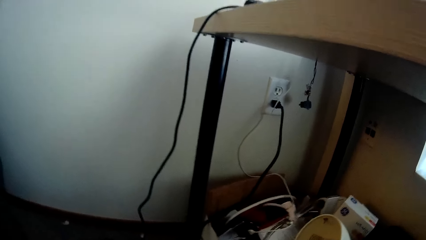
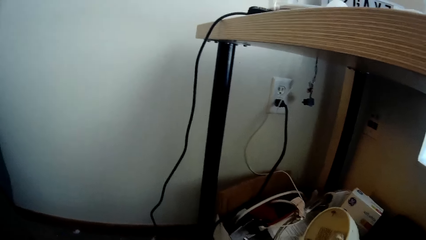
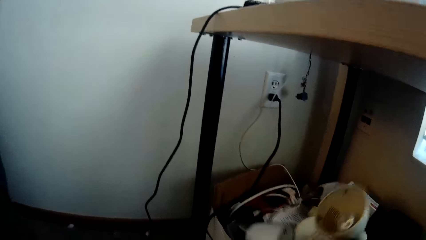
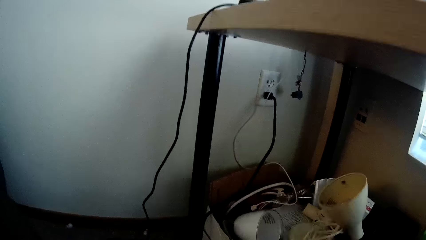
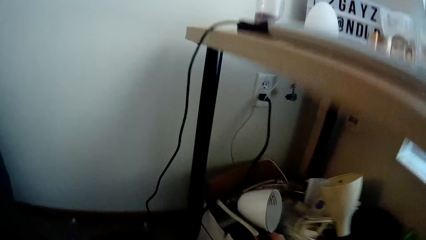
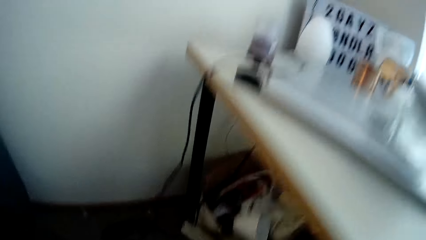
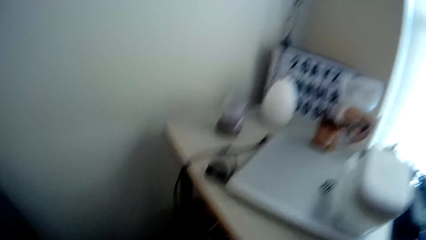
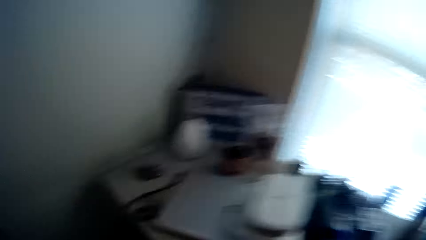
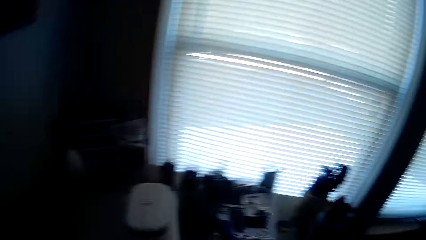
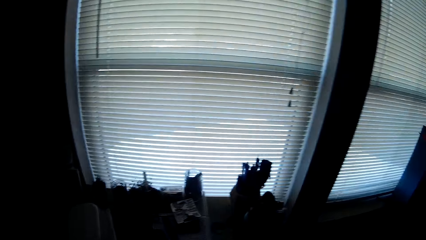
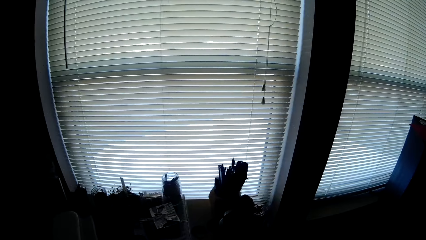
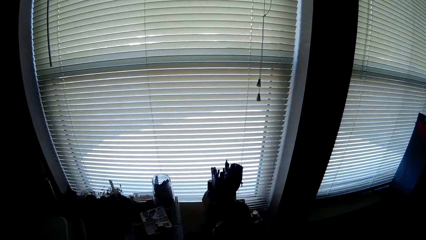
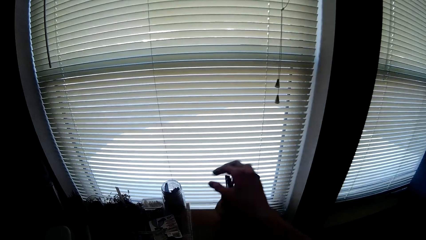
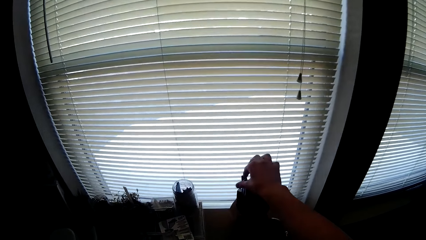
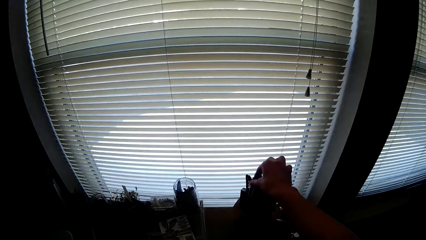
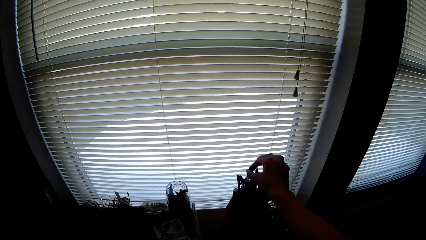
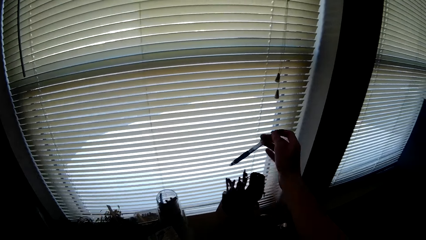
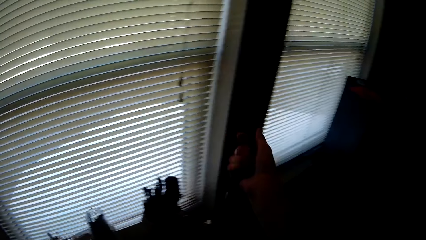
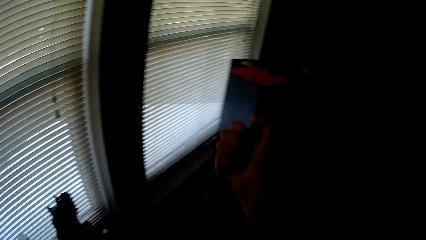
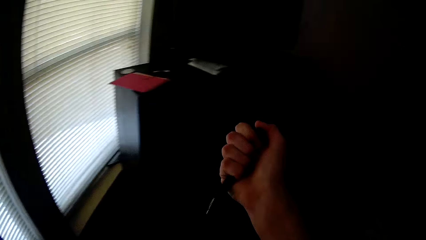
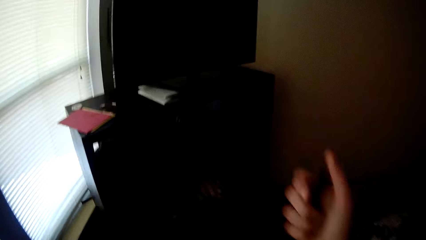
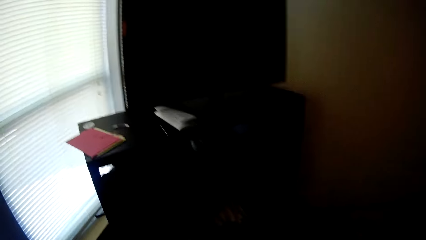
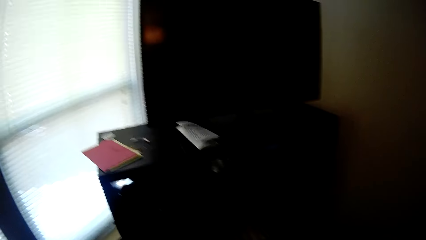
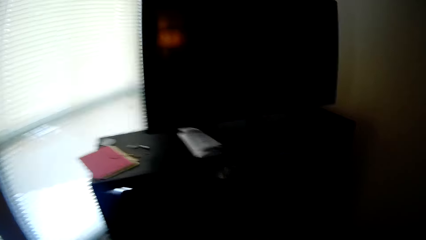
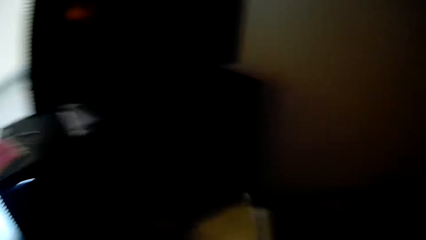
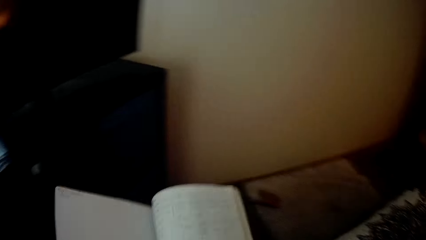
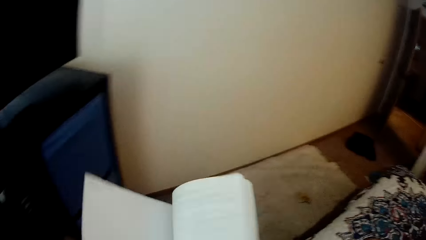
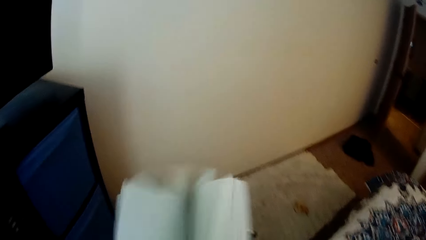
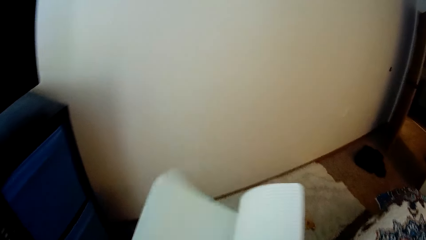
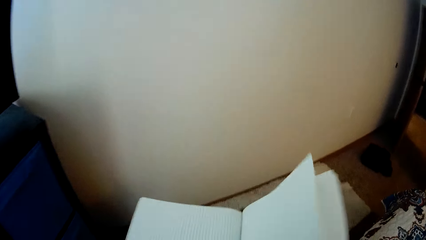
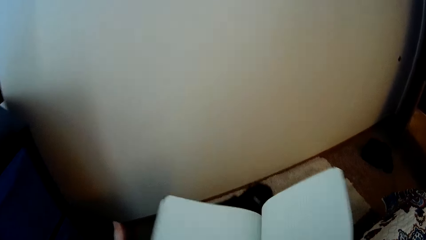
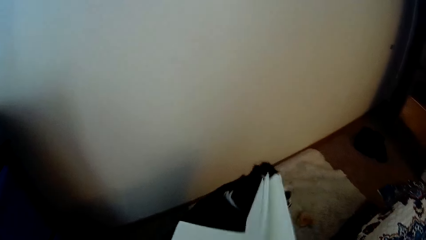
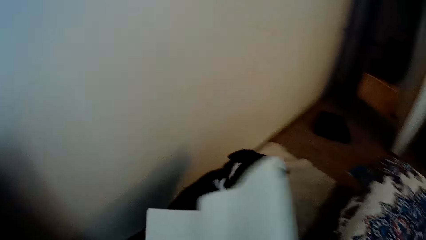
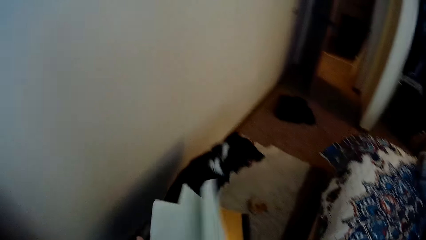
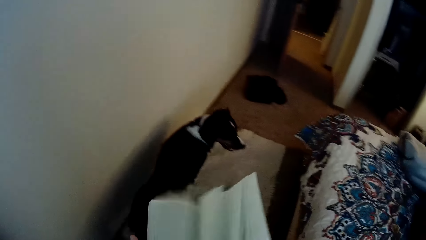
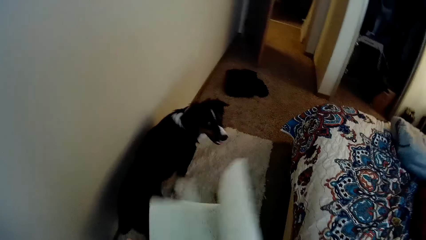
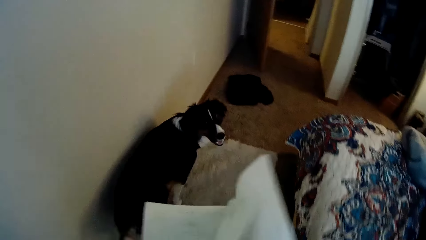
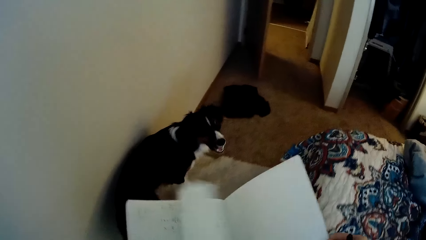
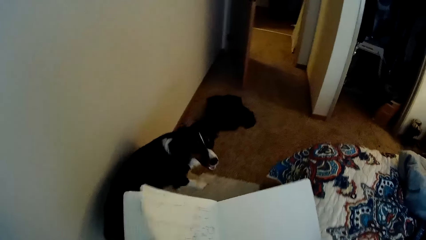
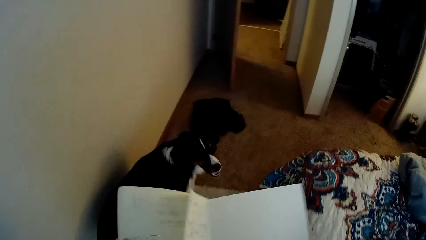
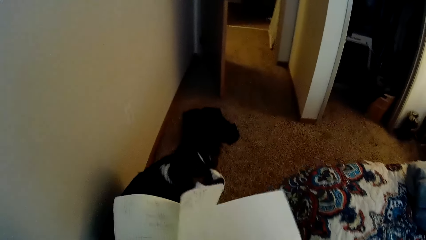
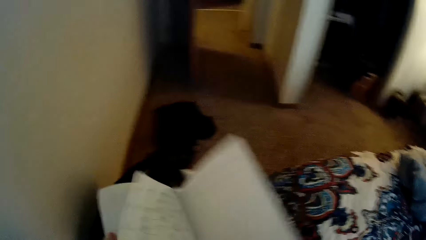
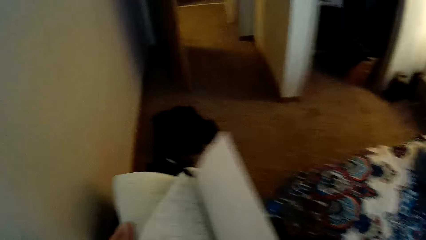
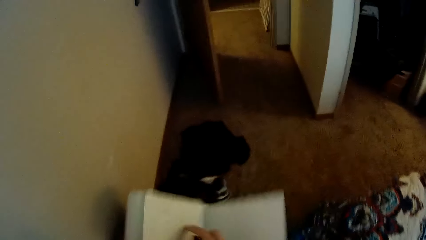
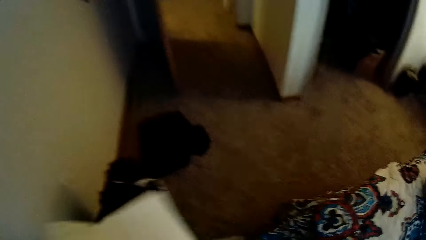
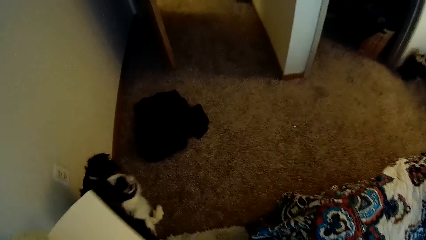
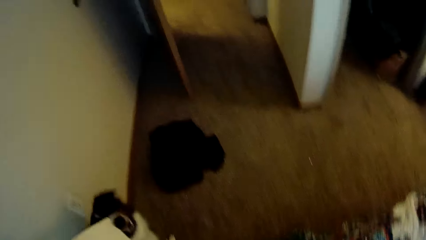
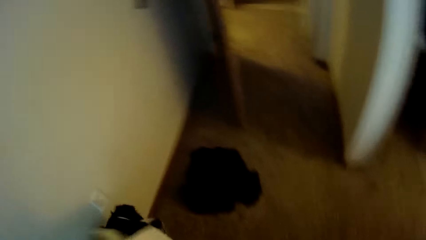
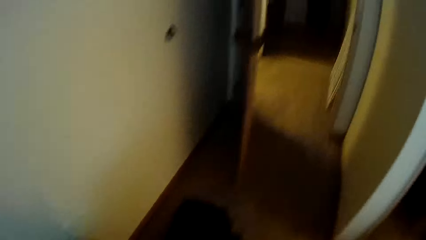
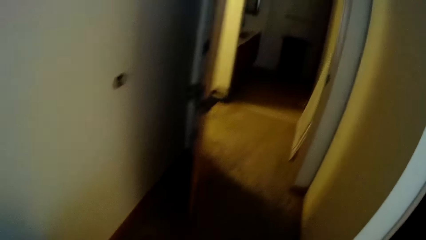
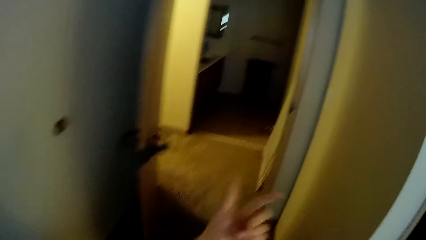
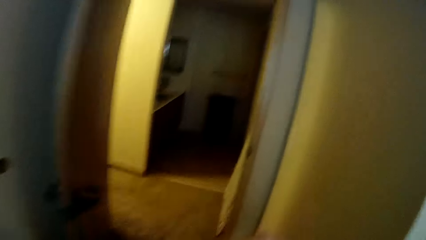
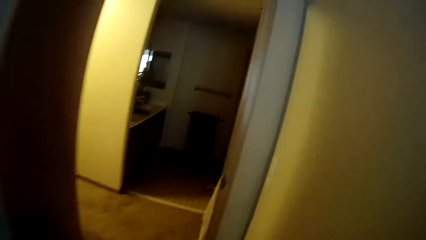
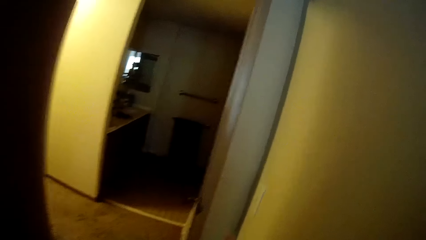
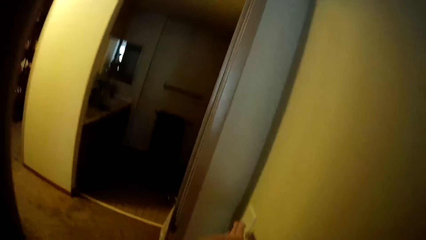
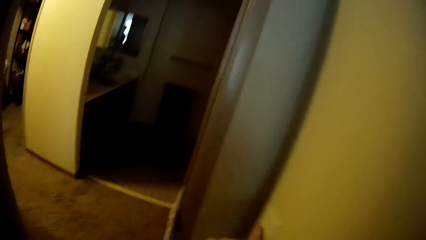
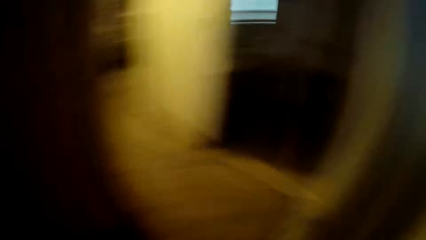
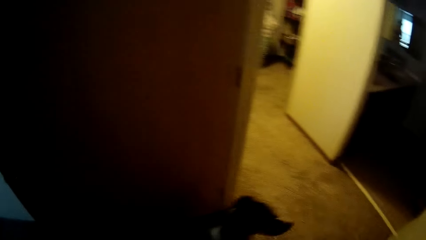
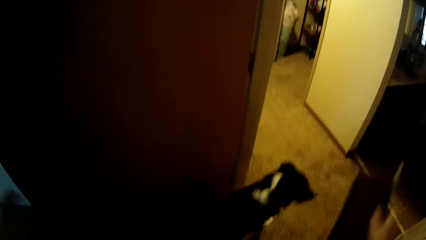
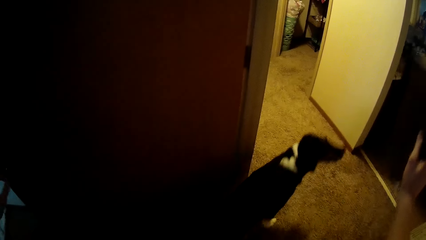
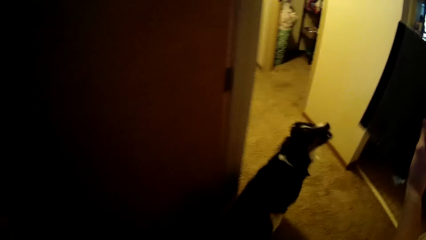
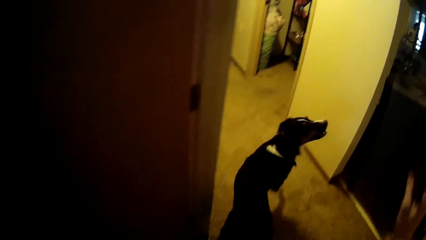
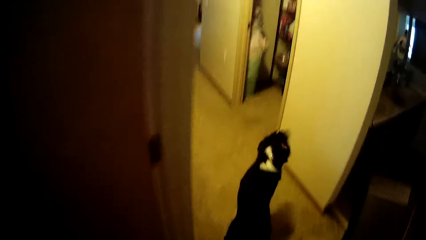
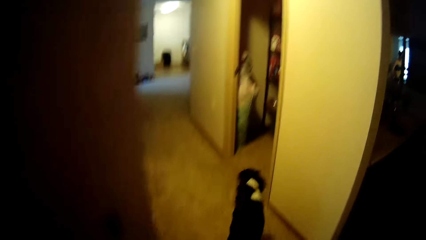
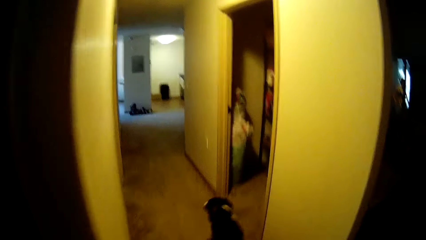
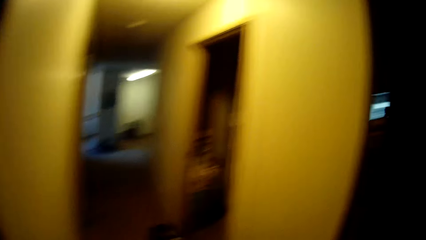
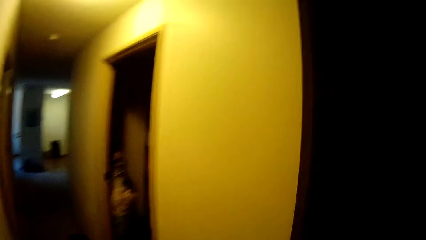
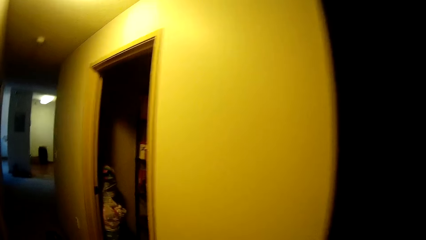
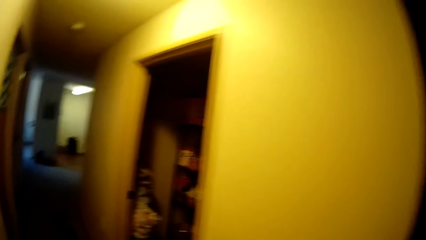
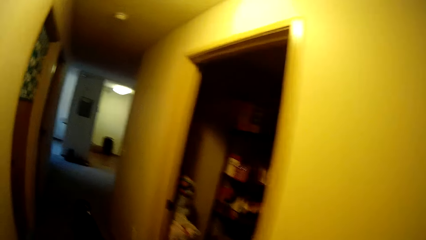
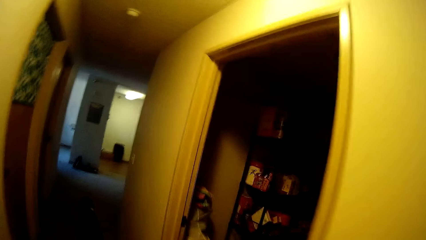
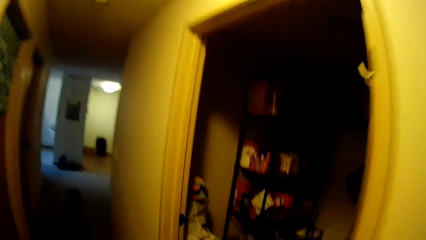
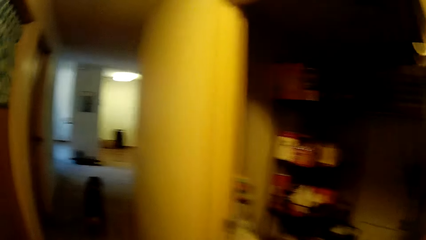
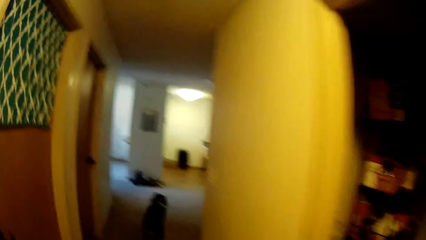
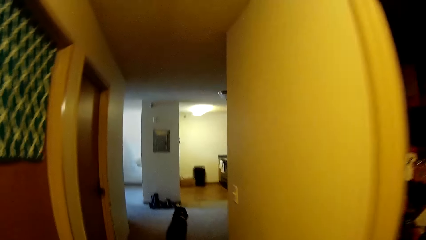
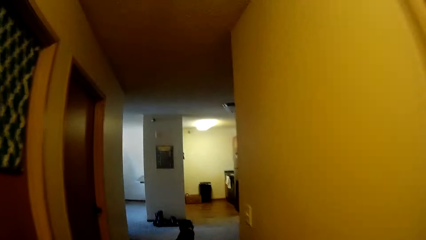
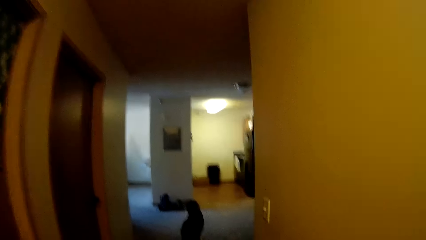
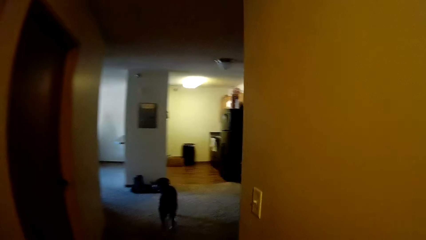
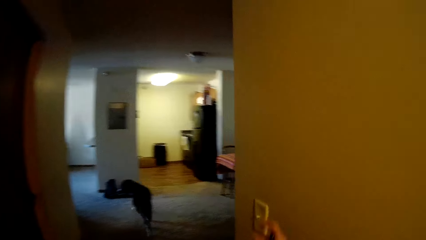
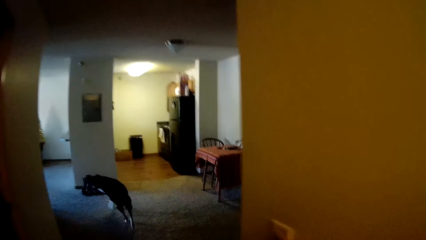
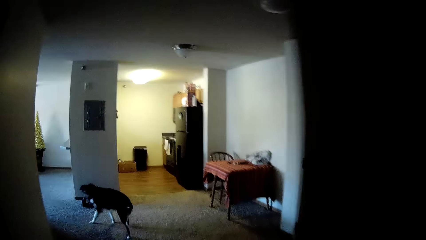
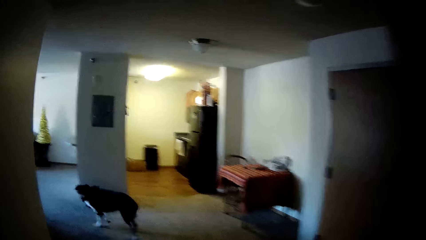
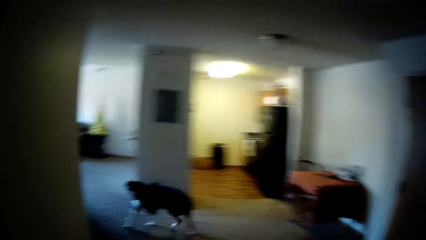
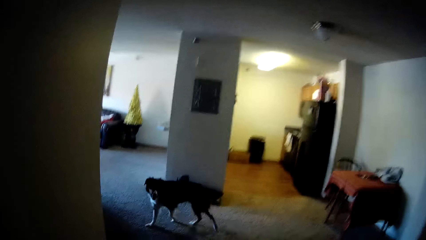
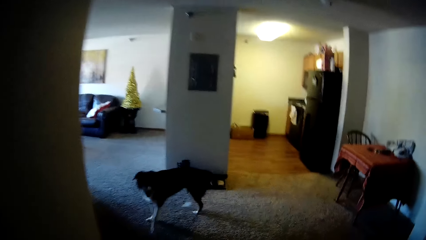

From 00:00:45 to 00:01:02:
The camera wearer rises above the table. She picks a book in the box. She walks around the floor. She picks up a pen from a pen holder on the table with her right hand. She presses the thrust device of the pen. She walks away from the table. She flips through the pages of the book in her hands. She steps out of the room. She holds the book in her right hand. She walks along the passage of the house.
